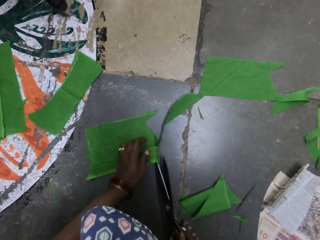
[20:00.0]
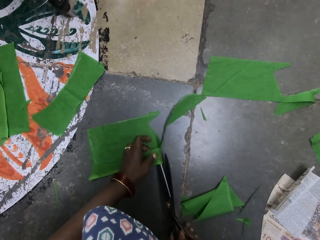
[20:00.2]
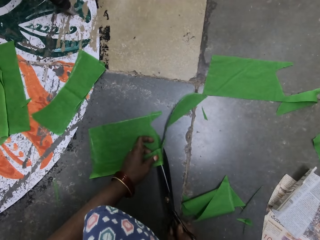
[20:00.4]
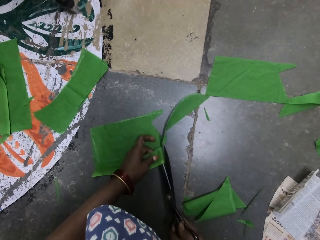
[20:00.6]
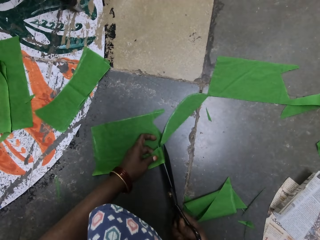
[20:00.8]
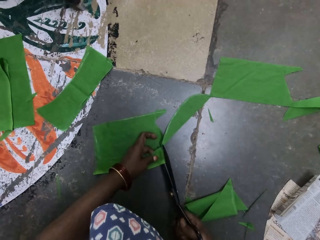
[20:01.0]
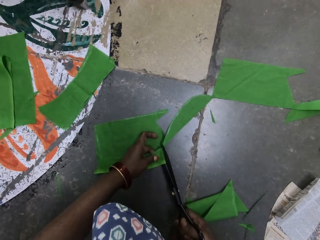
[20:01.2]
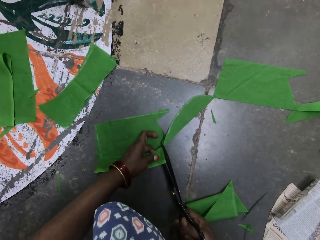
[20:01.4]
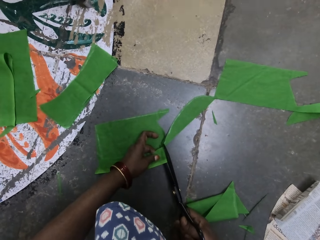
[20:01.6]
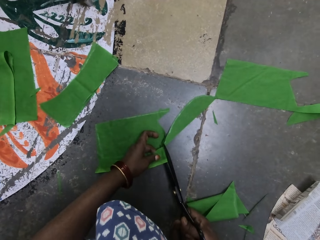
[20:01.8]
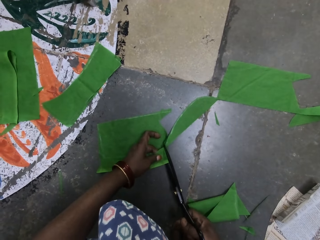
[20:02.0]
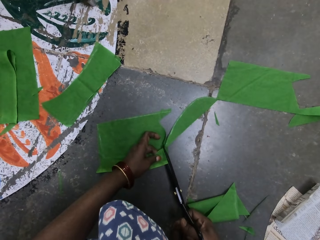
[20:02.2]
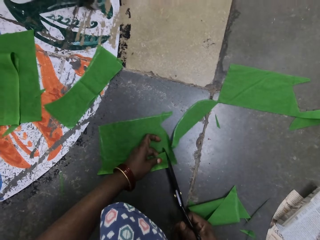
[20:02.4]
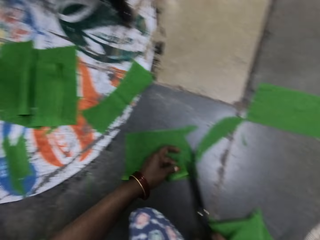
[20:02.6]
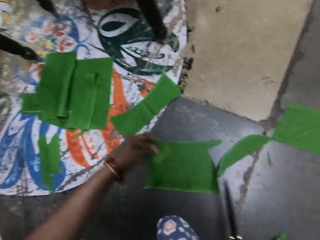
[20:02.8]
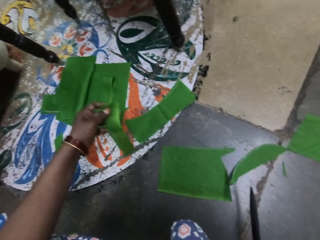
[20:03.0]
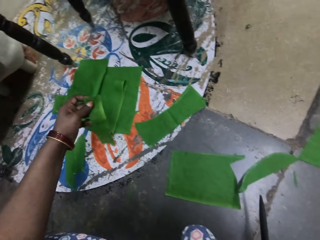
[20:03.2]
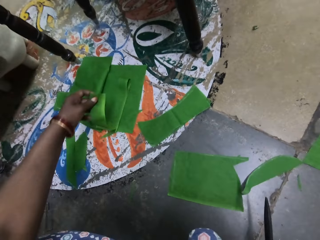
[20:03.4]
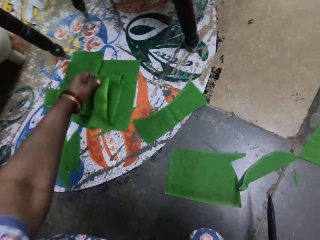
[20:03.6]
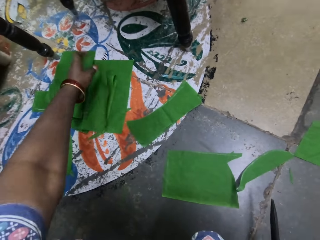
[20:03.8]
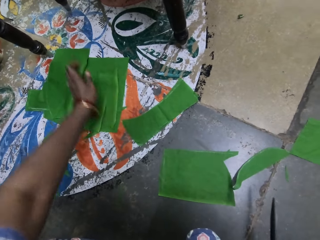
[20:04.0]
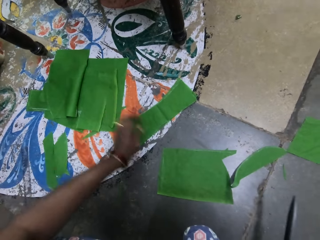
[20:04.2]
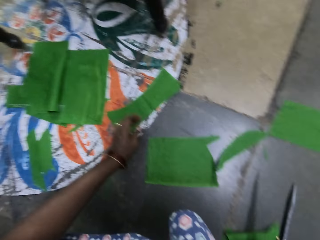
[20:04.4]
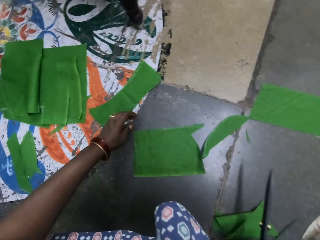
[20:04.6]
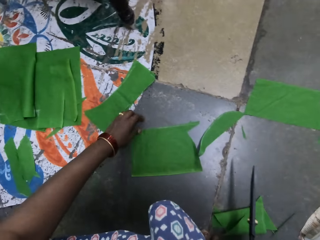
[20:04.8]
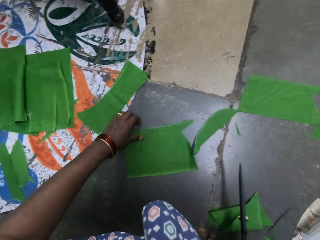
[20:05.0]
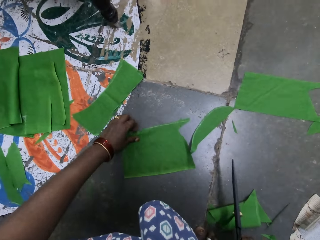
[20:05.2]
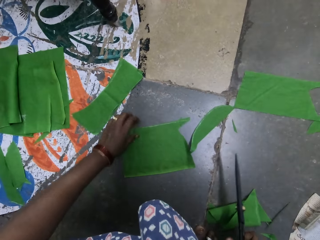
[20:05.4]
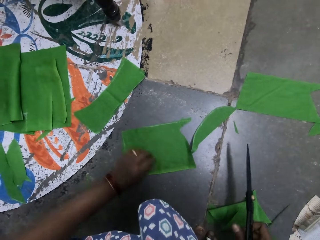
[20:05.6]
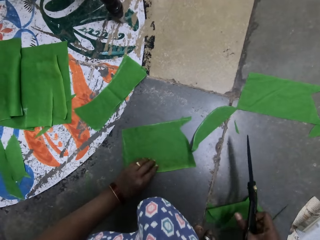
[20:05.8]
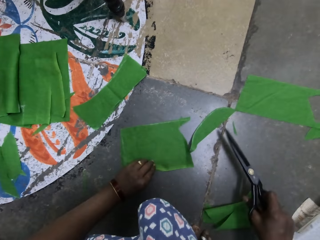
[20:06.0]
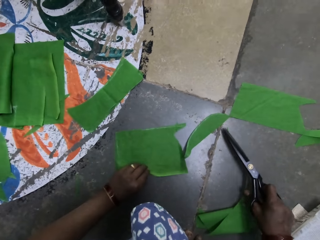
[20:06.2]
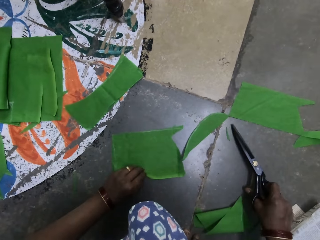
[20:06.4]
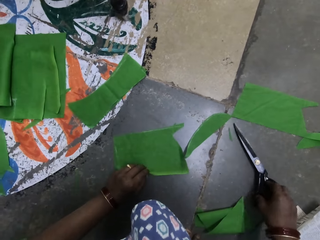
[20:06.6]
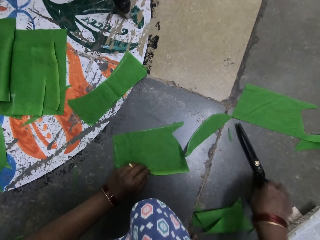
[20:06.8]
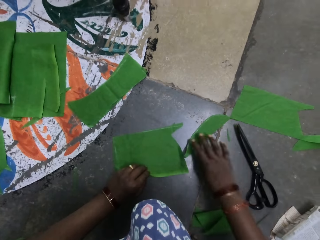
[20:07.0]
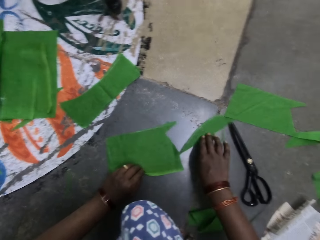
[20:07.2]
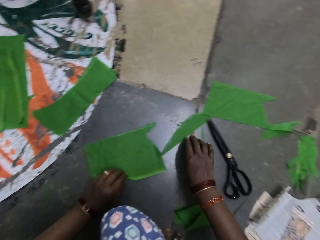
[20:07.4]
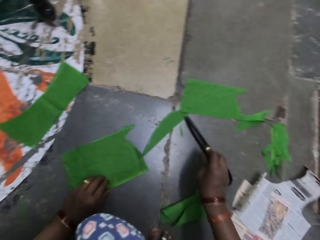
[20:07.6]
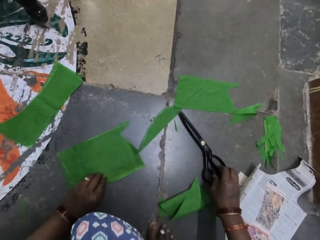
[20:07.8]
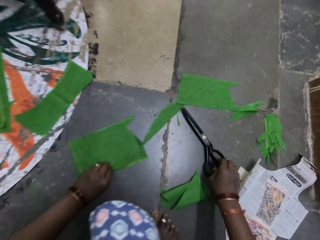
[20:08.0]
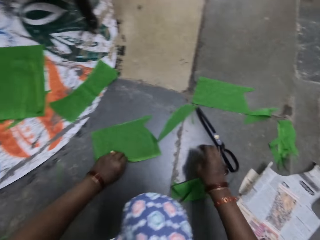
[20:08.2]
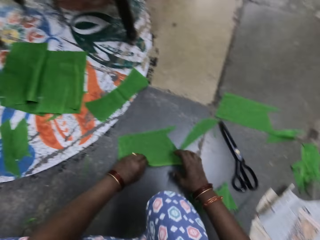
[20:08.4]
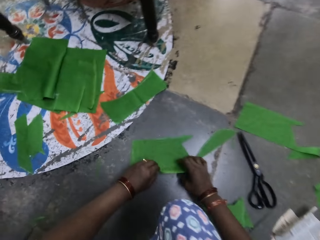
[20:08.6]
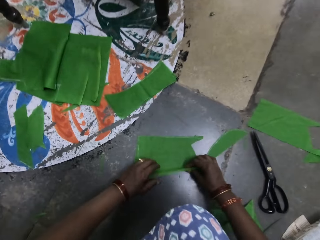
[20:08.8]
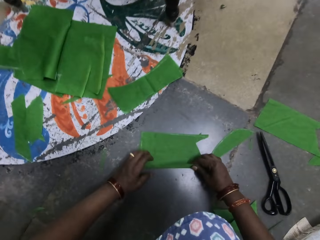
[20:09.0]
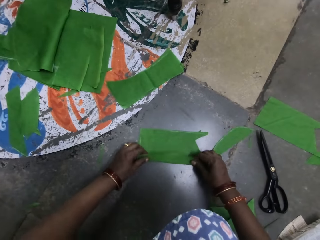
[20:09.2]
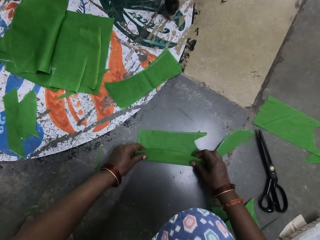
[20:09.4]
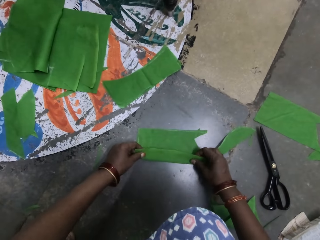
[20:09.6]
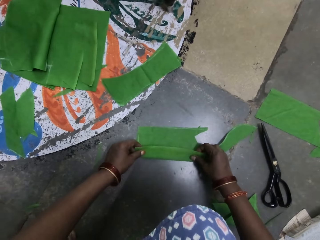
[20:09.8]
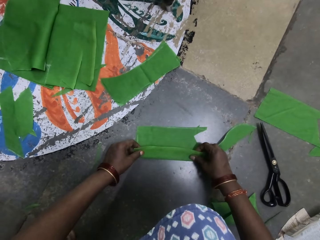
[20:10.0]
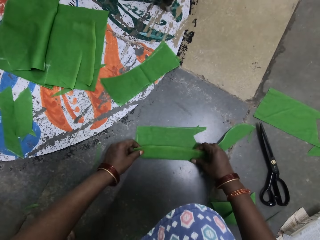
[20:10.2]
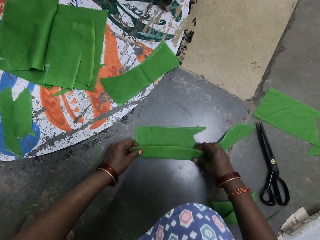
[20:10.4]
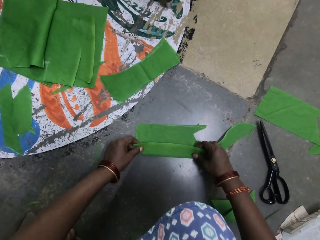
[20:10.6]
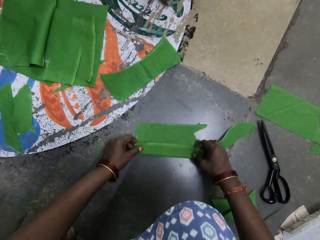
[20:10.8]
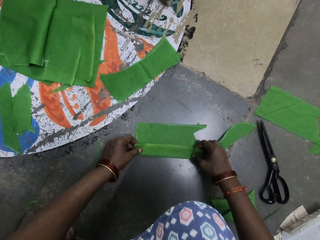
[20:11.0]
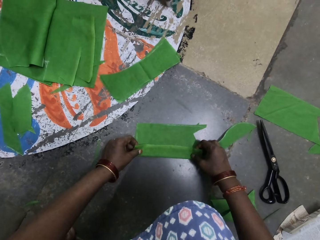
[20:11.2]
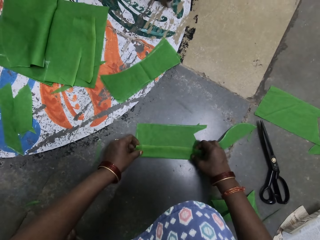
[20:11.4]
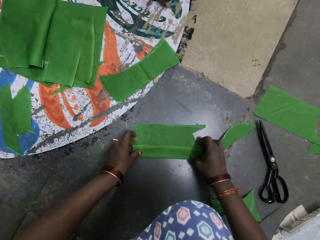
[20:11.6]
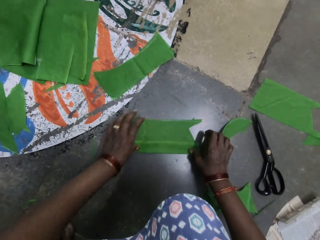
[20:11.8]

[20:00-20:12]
The camera wearer holds the piece of cloth with her left hand. She cuts the piece of cloth with a pair of scissors. She drops the cut piece of cloth on the ground on other pieces. She picks up the piece of cloth. She pulls the piece of cloth on the ground with her left hand. She drops the pair of scissors on the ground. She moves the piece of cloth on the ground with her right hand. She touches the pair of scissors. She folds the piece of cloth with both hands.

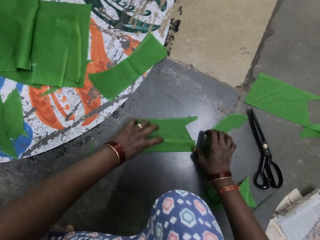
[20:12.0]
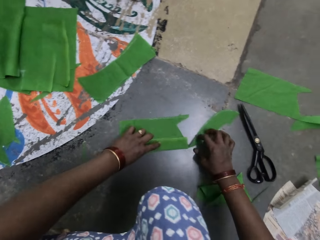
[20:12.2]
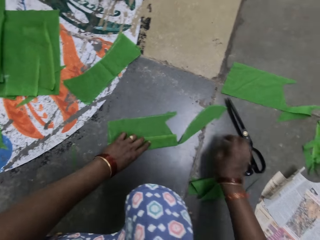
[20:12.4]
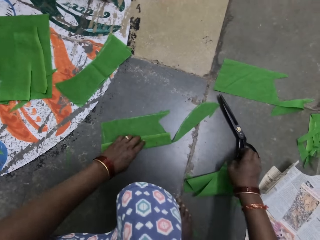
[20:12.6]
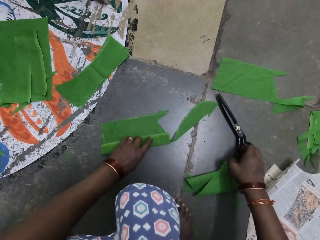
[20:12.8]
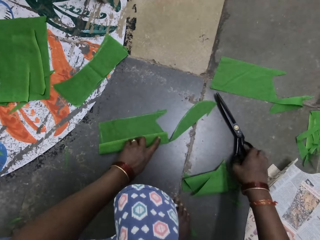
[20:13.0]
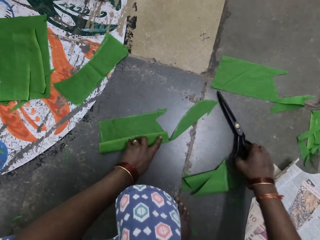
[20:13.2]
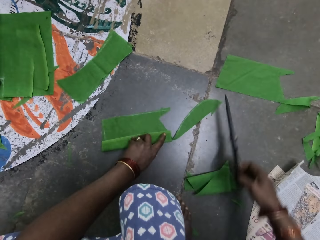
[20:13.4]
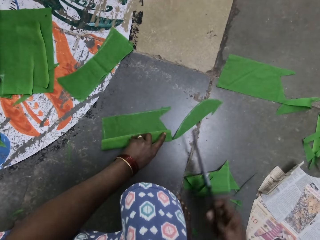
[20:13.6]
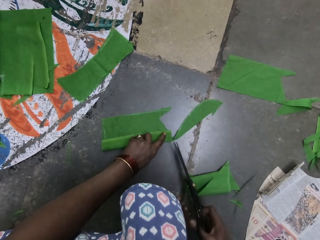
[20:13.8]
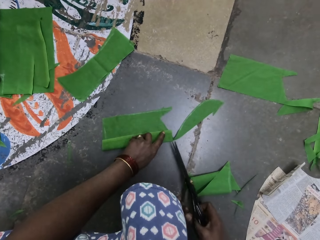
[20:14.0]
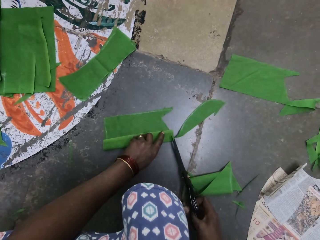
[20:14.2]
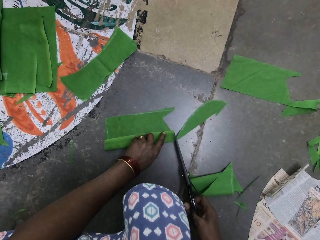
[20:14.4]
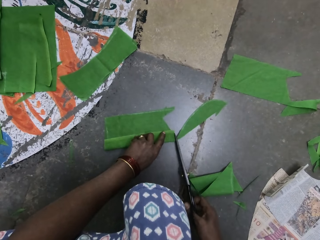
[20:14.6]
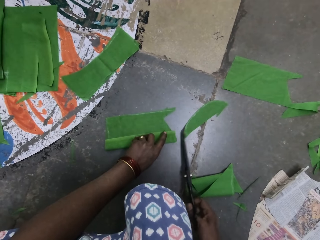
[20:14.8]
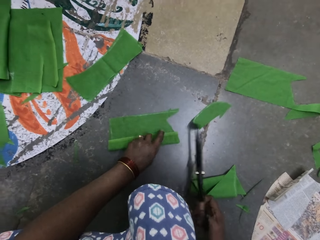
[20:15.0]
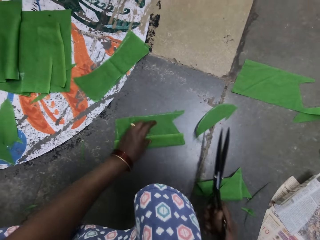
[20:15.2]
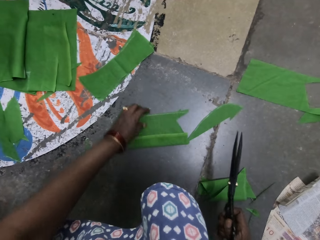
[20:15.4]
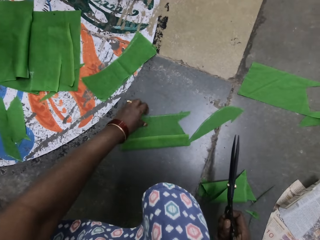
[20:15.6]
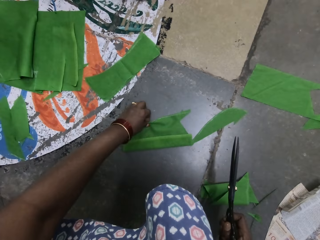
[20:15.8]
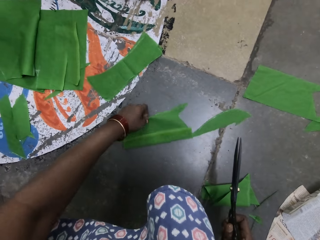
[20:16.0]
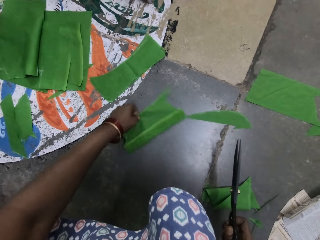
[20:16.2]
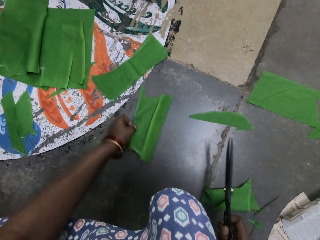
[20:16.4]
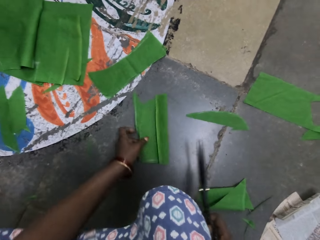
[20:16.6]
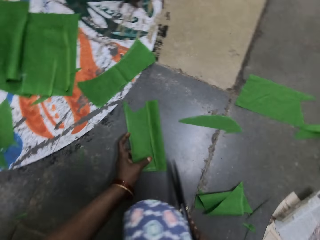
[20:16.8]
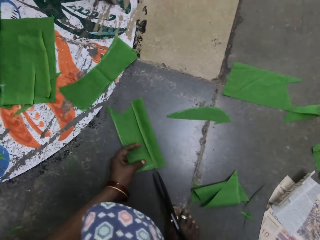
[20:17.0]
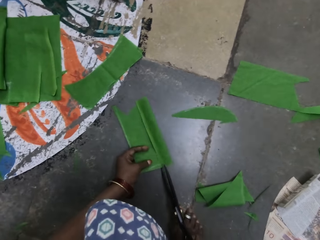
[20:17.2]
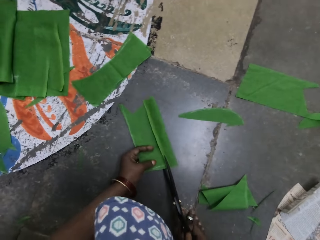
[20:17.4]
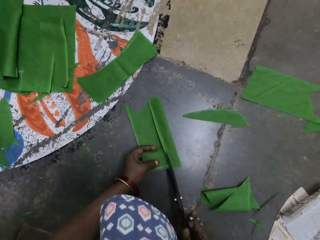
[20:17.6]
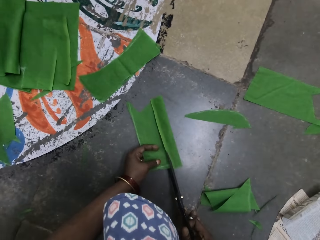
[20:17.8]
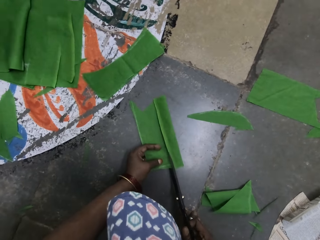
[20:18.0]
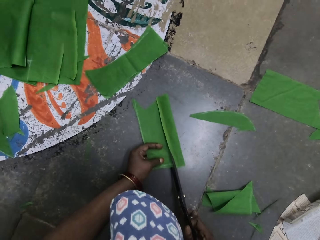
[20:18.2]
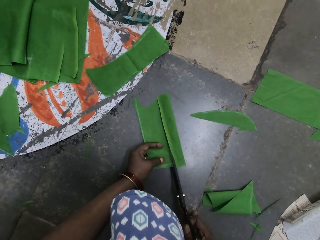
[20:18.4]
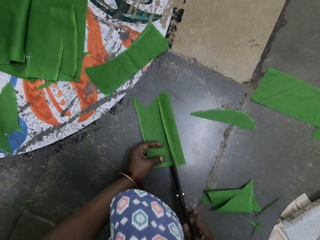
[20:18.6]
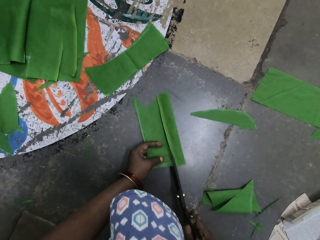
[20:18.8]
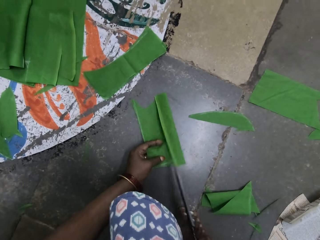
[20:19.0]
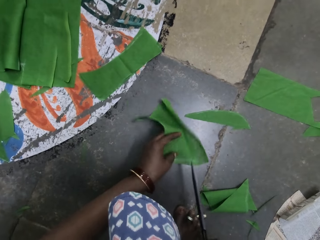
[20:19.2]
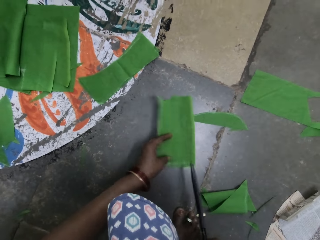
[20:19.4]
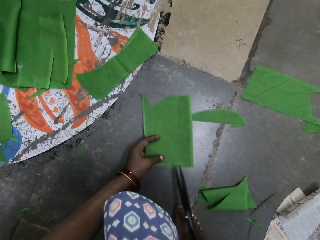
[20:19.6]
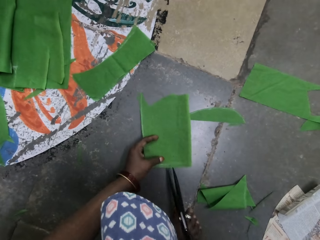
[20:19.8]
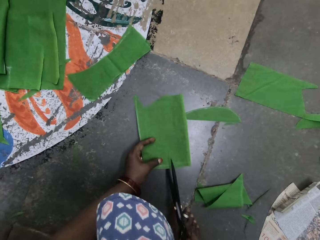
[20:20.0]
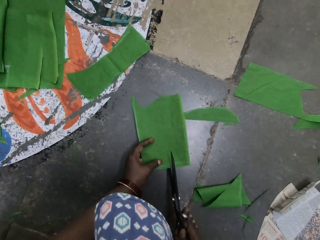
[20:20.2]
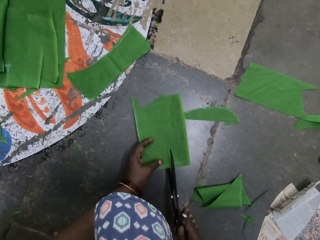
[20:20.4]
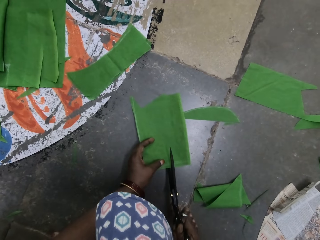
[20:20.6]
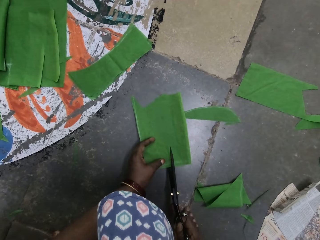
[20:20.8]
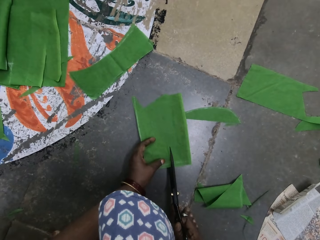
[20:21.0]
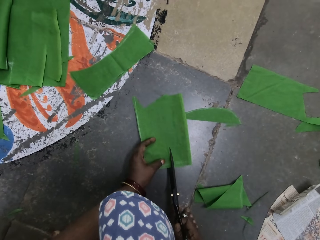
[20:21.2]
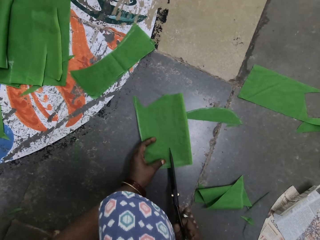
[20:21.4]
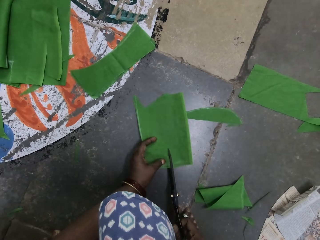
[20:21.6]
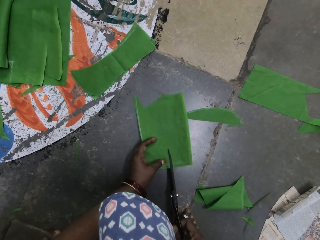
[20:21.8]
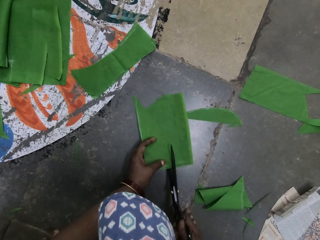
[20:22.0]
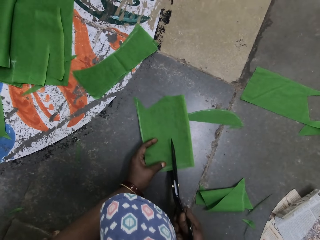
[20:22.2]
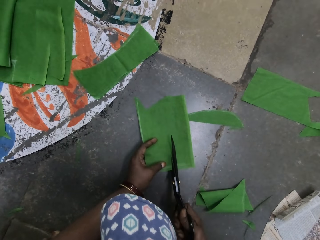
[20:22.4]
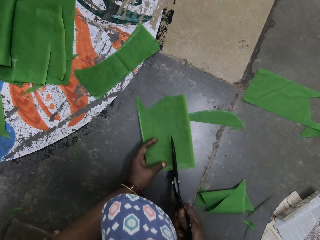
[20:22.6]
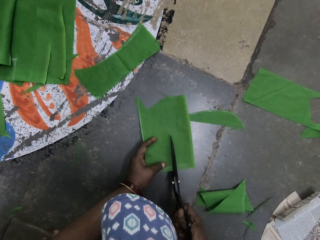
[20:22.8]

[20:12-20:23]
The camera wearer picks up a pair of scissors. She cuts the cloth. She moves the piece of cloth on the ground with the pair of scissors. She turns the piece of cloth with her left hand. She cuts the piece of cloth with the pair of scissors. She unfolds the piece of cloth. She cuts the piece of cloth with the pair of scissors.
